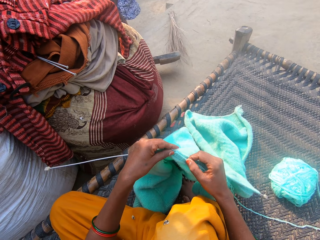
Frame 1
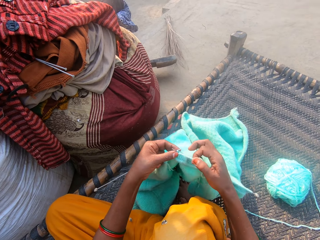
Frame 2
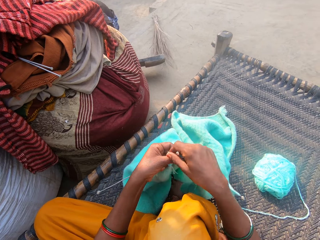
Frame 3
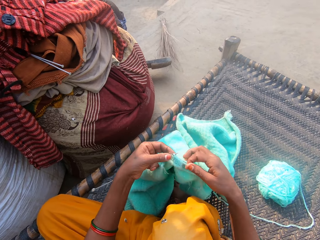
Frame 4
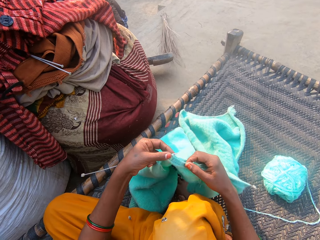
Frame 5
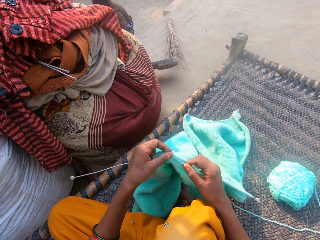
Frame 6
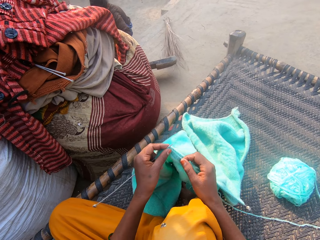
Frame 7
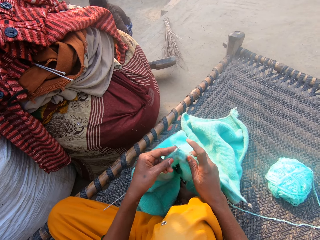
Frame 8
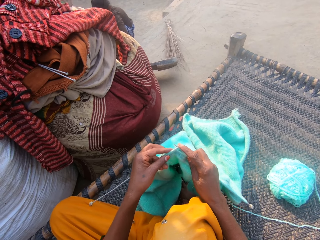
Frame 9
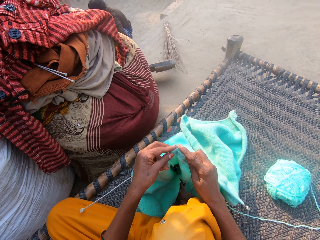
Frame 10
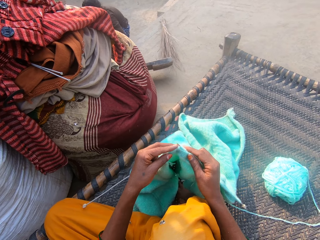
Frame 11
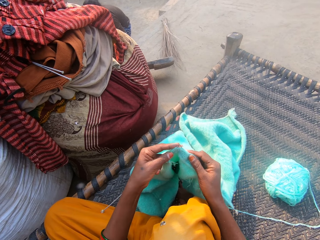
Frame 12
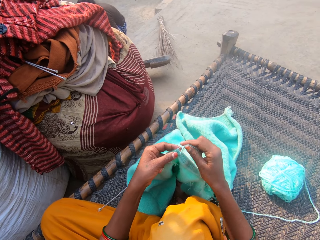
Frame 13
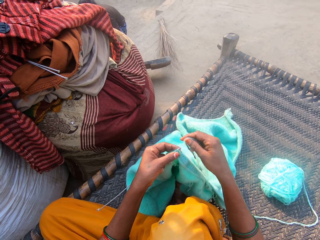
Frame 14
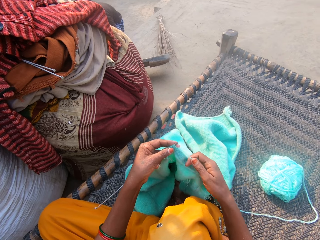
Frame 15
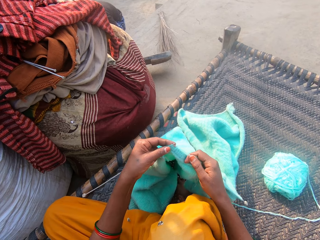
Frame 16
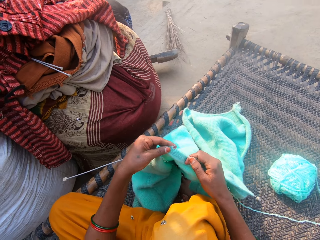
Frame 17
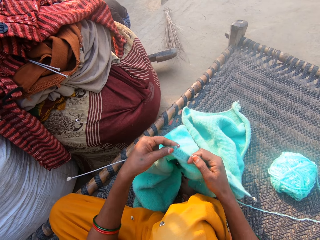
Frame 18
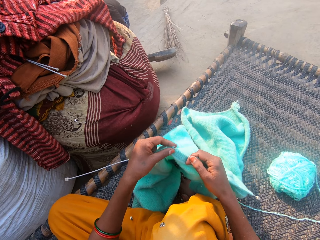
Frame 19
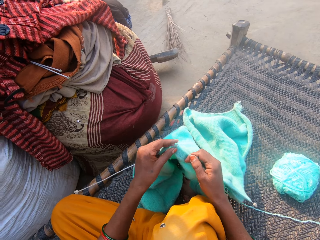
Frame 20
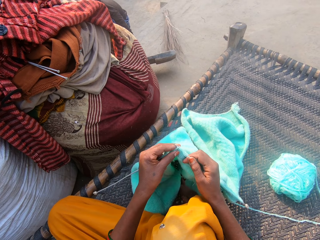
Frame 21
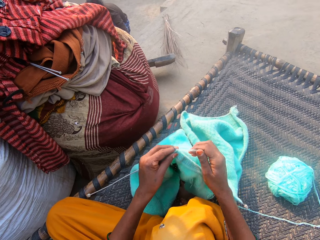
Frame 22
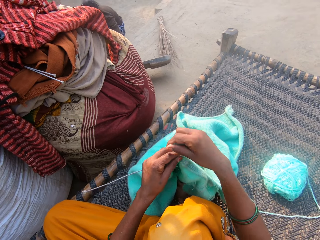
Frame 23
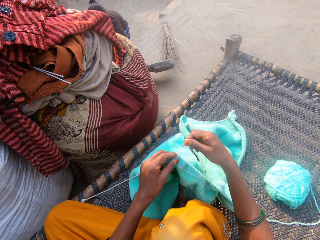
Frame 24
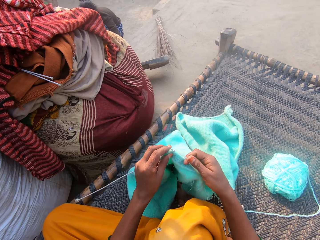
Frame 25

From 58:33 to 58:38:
The woman packs up dirt from the ground.

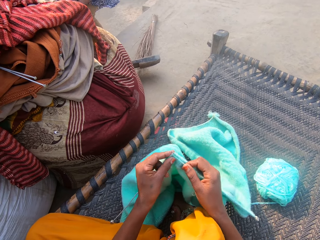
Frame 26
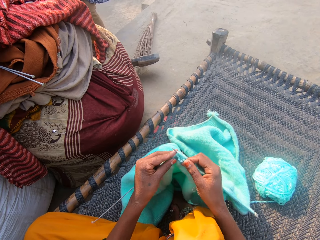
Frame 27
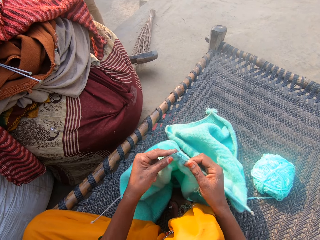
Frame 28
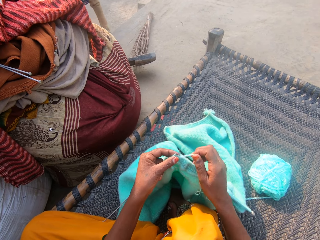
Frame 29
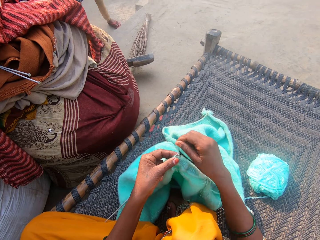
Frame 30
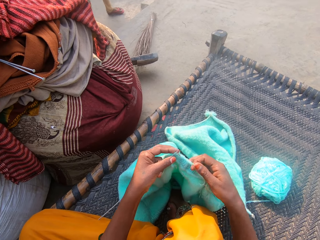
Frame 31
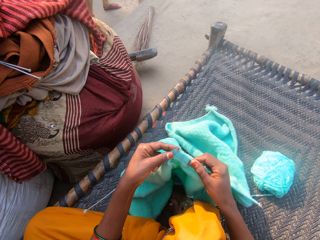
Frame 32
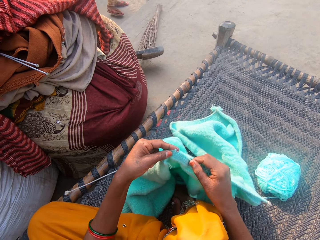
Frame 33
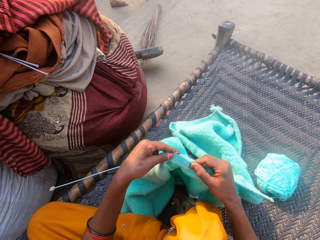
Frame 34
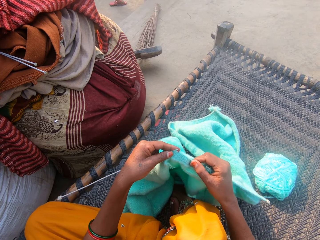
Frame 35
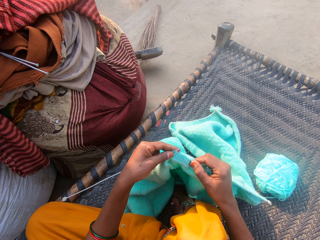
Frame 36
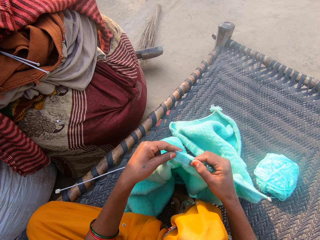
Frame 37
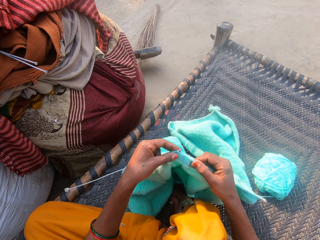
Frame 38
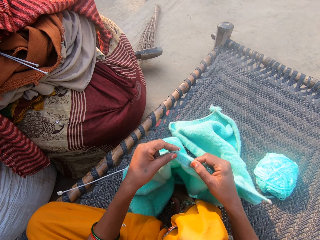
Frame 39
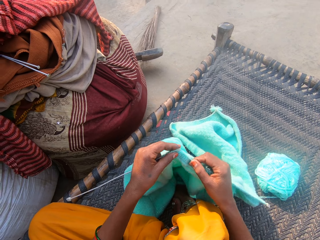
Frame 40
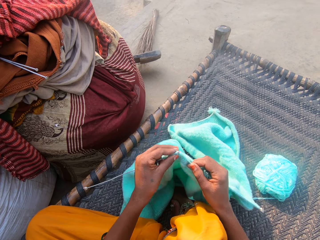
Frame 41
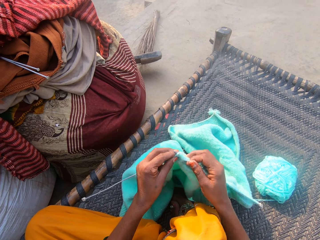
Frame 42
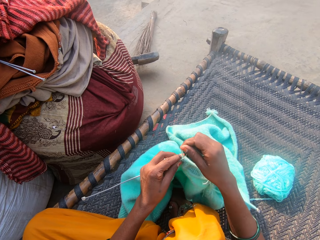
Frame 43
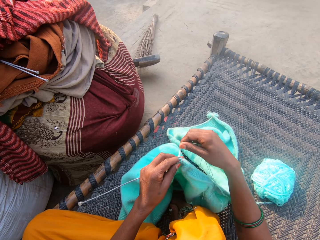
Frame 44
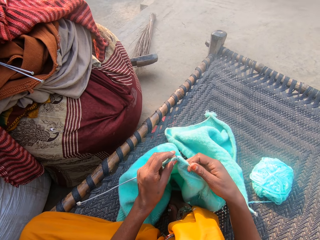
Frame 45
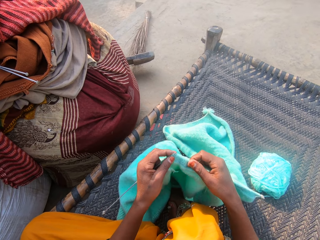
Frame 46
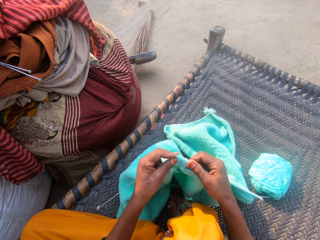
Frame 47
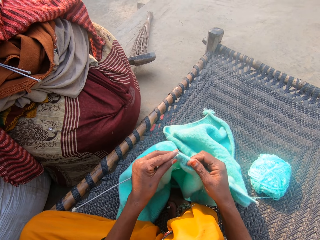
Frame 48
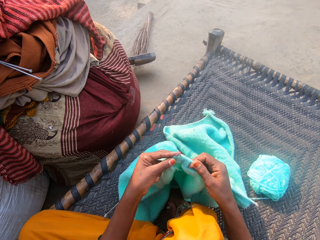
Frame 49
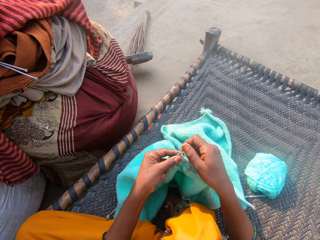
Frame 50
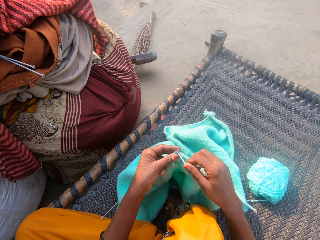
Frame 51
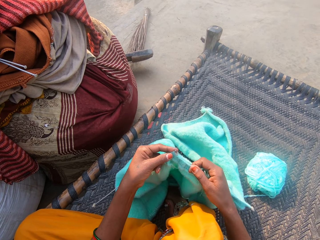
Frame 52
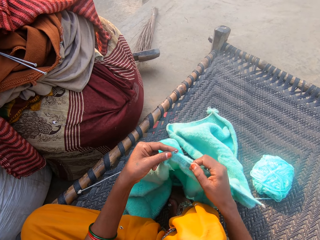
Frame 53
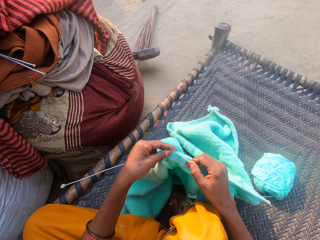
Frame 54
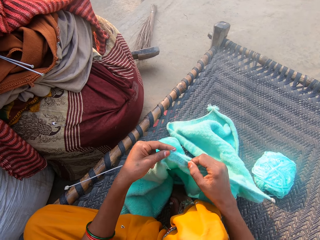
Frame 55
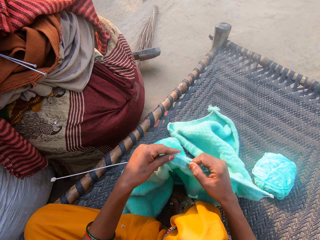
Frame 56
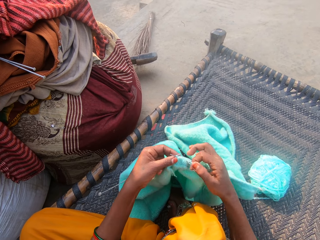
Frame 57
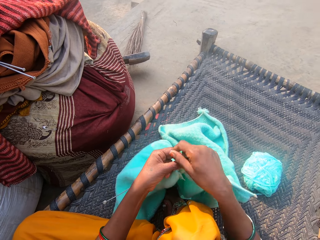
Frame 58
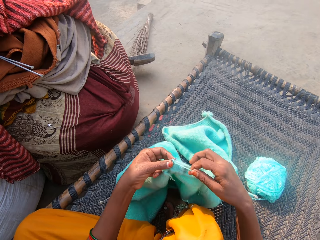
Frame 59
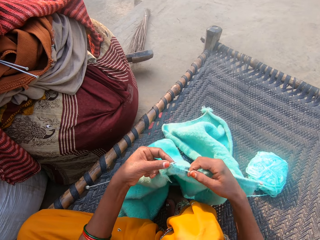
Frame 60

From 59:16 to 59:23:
The woman walks away from the camera wearer.

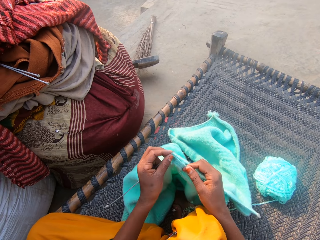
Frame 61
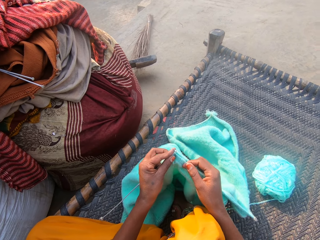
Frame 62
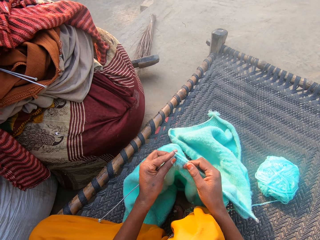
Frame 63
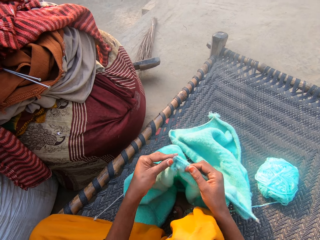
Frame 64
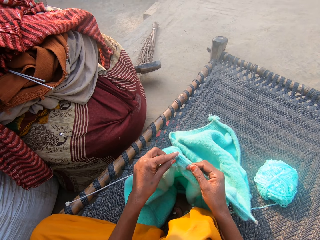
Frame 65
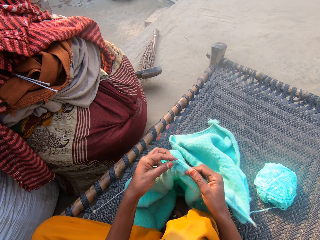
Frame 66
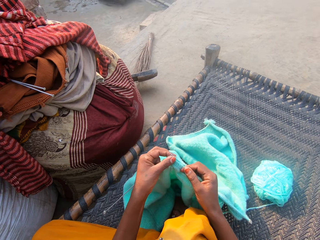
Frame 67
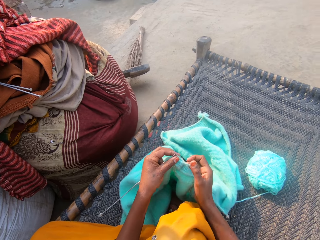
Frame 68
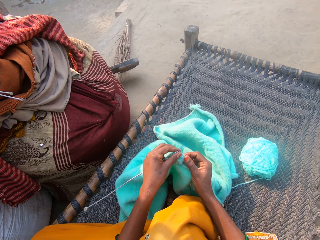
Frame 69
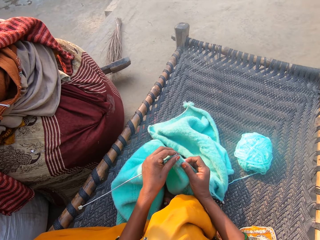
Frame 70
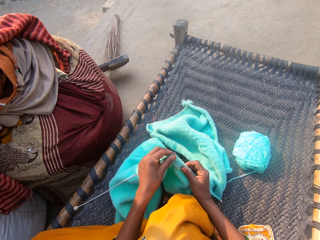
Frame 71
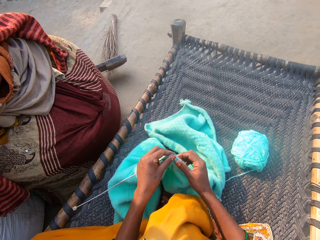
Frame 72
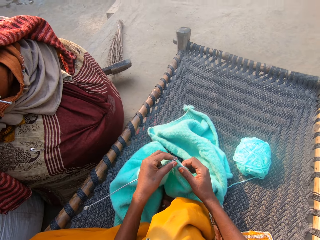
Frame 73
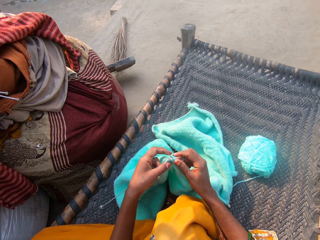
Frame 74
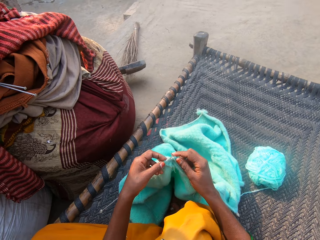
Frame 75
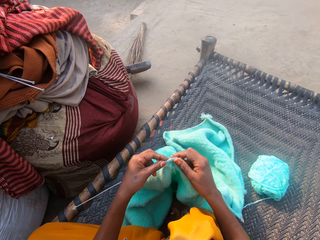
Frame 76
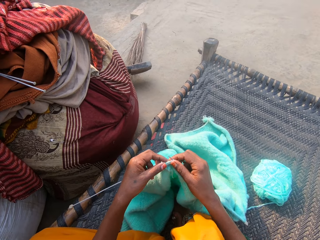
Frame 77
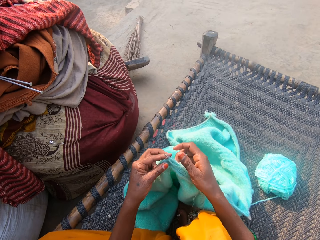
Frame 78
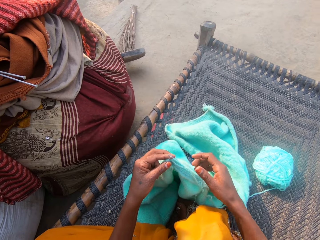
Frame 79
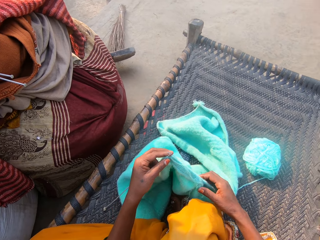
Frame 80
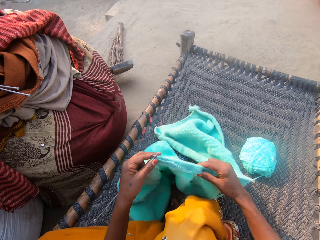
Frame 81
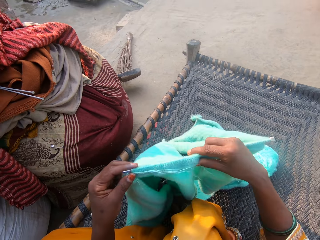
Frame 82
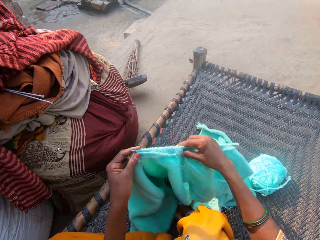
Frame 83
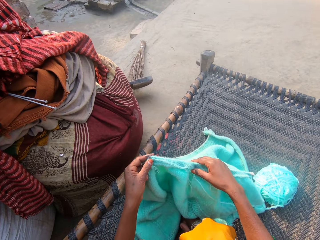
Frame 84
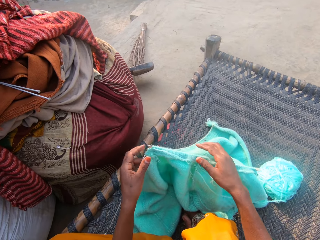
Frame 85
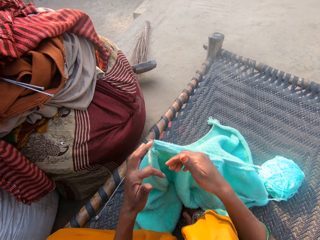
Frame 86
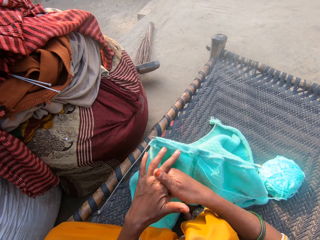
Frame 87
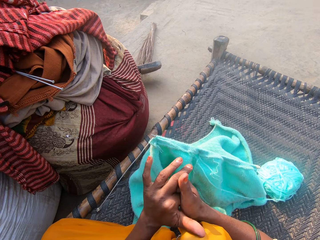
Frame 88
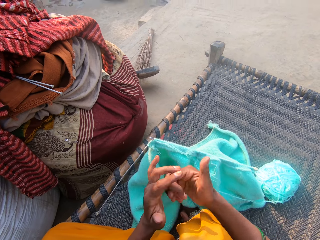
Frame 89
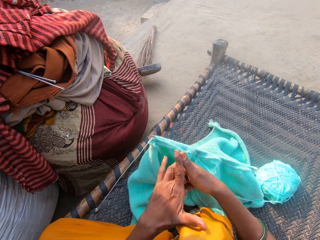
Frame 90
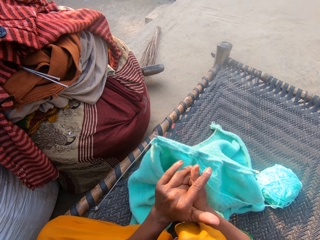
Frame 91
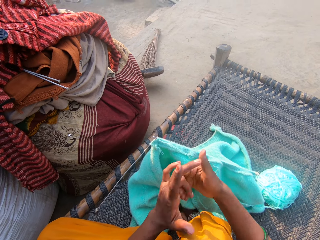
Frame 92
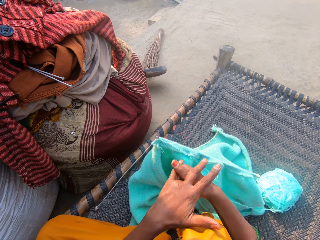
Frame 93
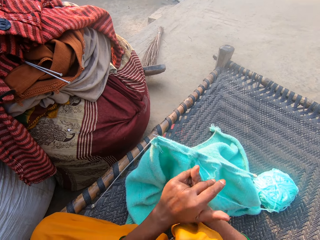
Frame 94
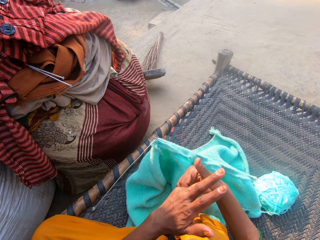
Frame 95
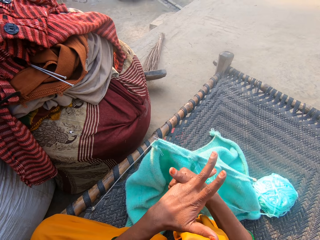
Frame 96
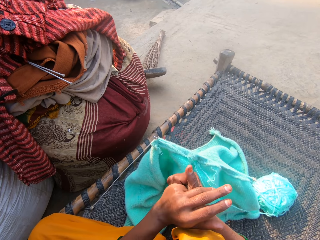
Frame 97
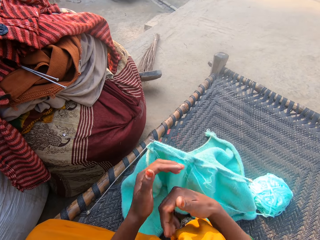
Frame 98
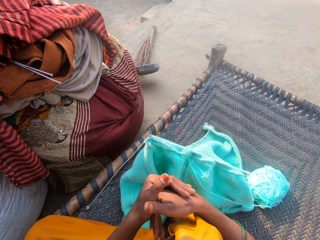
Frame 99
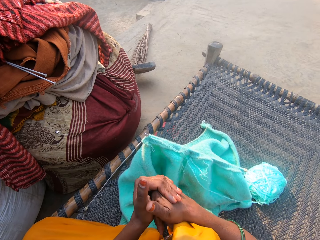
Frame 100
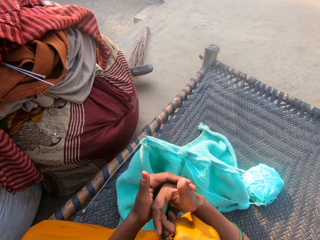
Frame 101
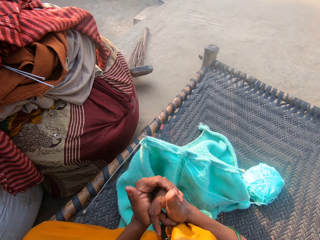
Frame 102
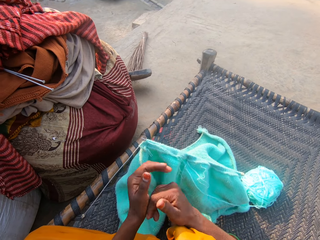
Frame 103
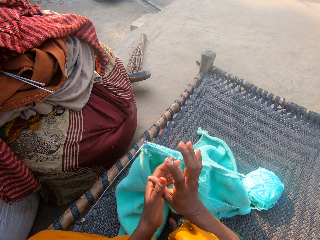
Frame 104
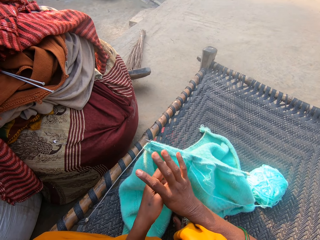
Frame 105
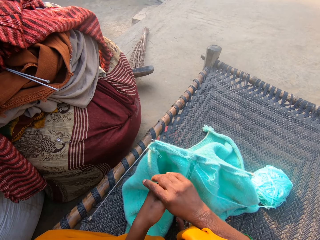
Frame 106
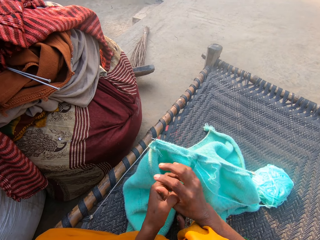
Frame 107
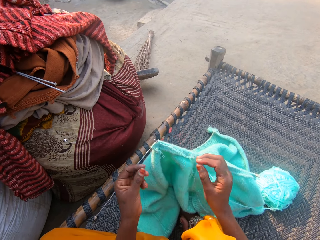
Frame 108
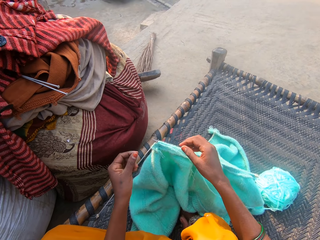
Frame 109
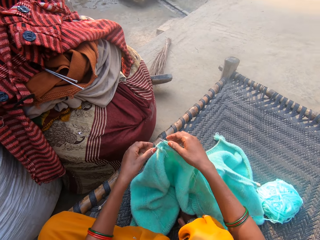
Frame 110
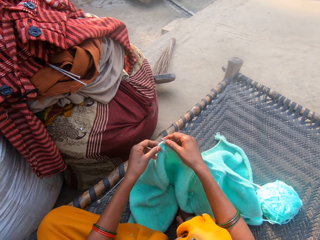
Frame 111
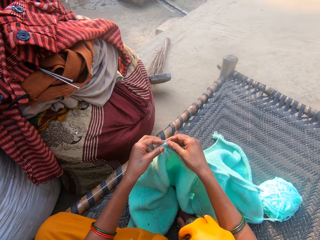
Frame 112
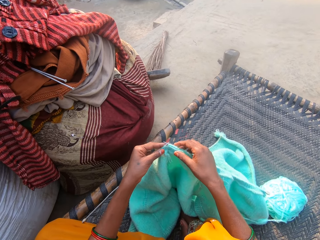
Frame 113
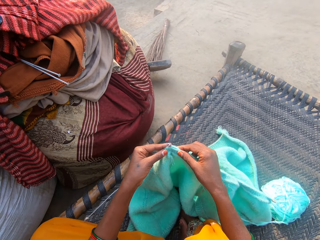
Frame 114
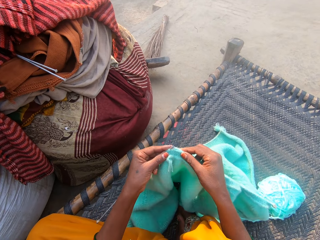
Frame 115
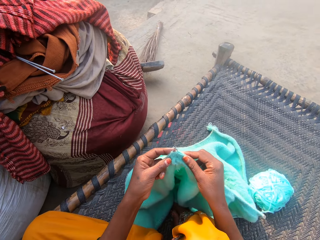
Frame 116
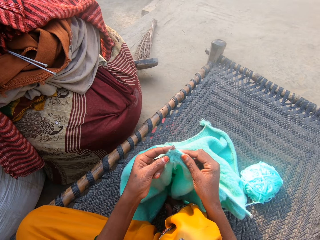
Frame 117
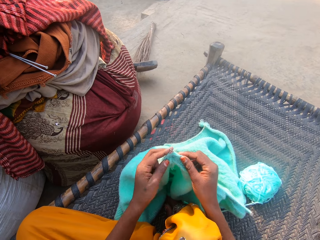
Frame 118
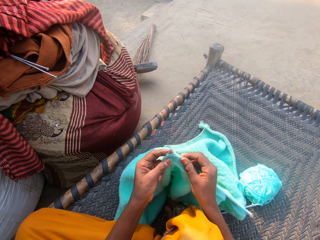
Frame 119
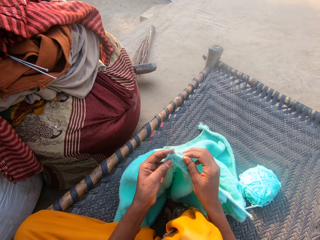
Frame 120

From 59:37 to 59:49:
The camera wearer adjusts the sweater on the needles. She pulls the knitted wool towards her right hand. She holds the knitted wool with both her hands. She picks up the knitted yarn. She drops the sweater on the work surface. She moves the knitted yarn away from her. She presses on her knuckles with her right hand. She cracks the knuckles of both her hands. She presses on her knuckles with her left hand. She picks up the sweater. She holds the knitted wool with both her hands. She moves the knitted yarn towards her.
